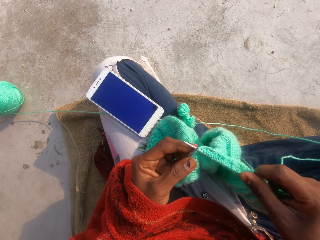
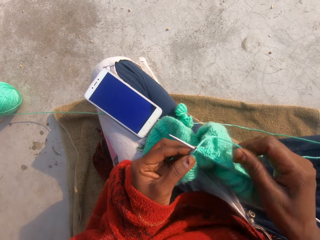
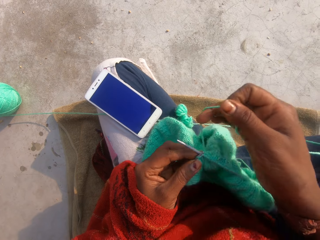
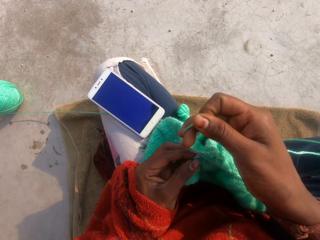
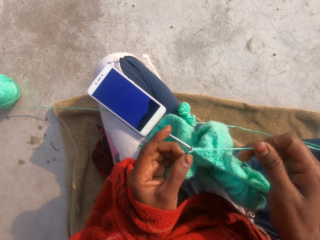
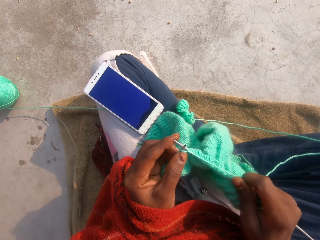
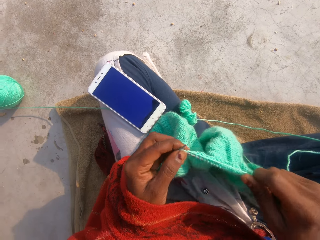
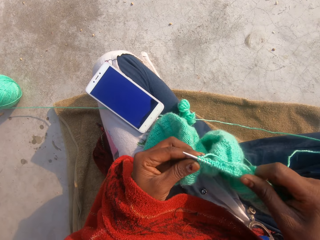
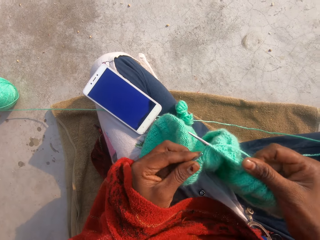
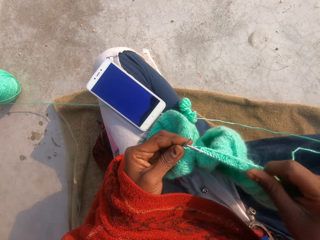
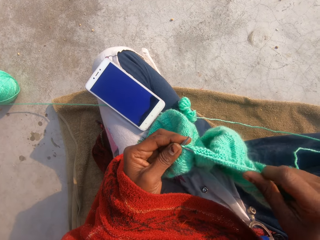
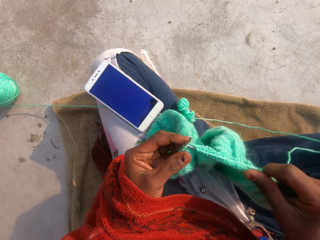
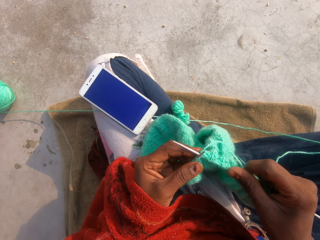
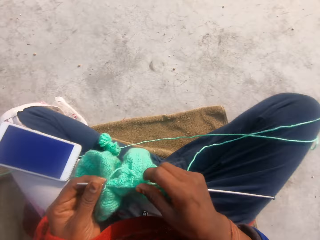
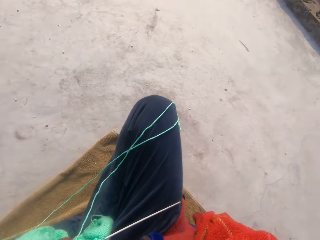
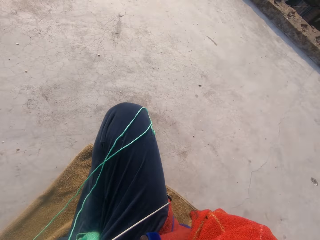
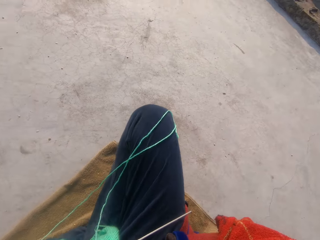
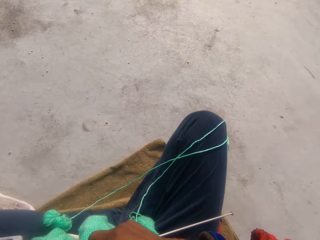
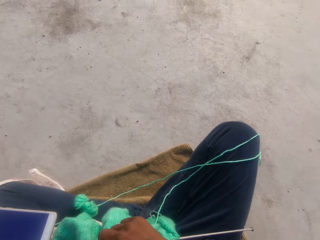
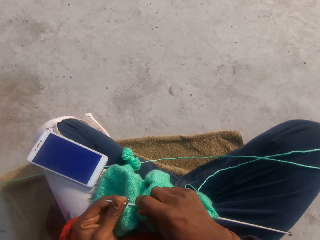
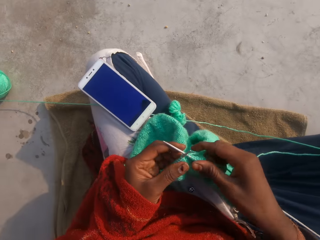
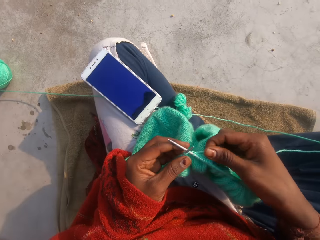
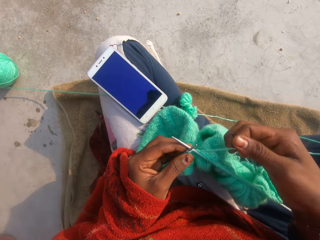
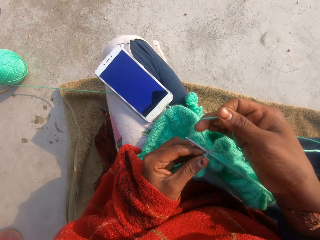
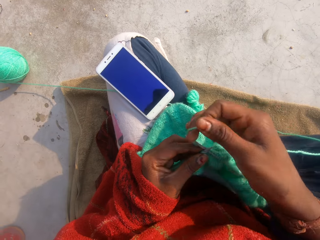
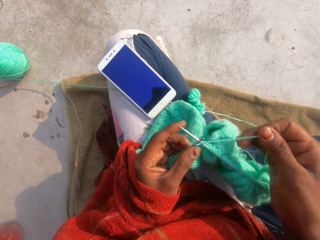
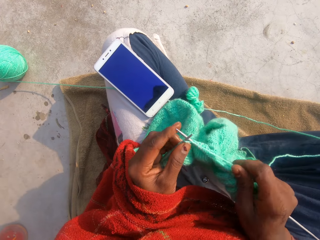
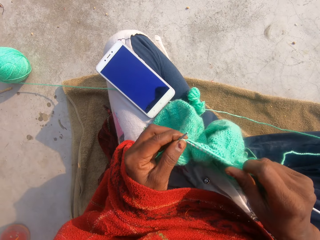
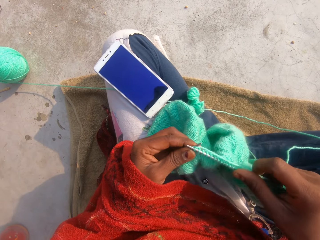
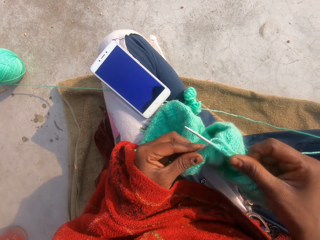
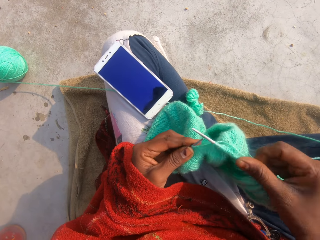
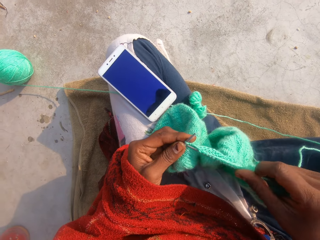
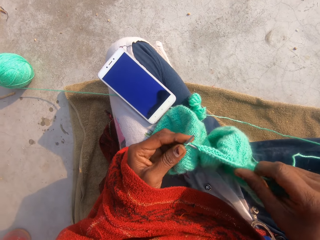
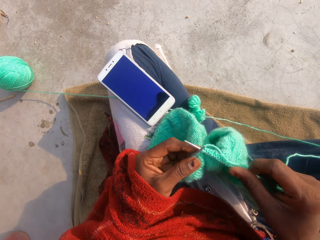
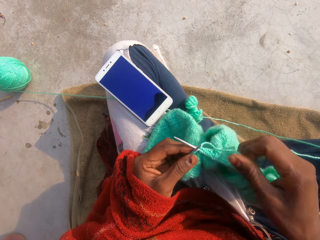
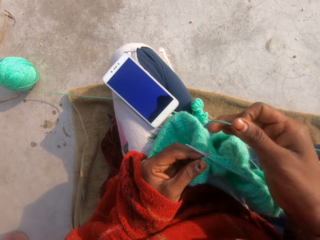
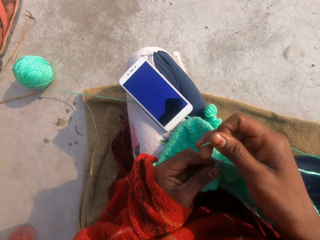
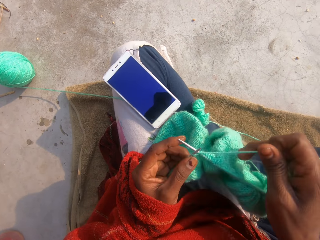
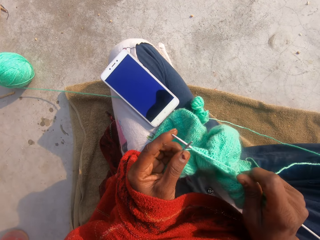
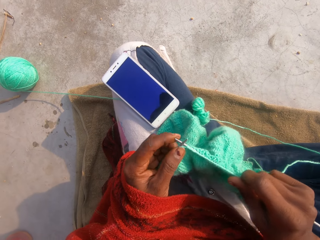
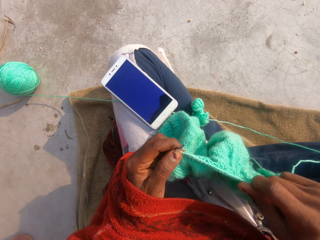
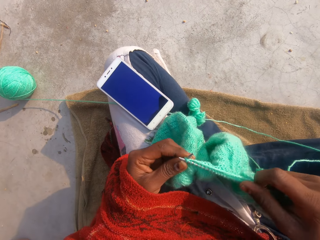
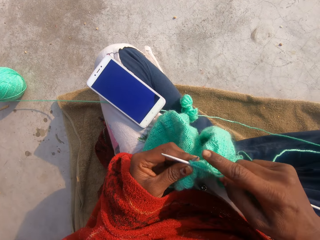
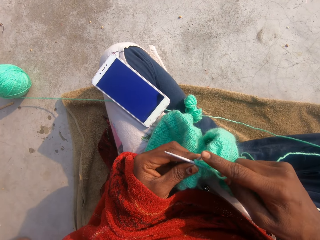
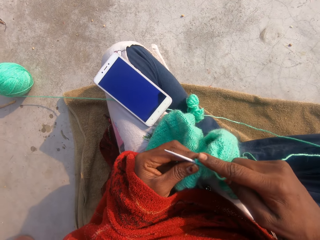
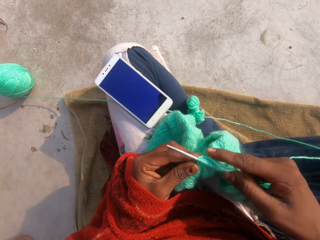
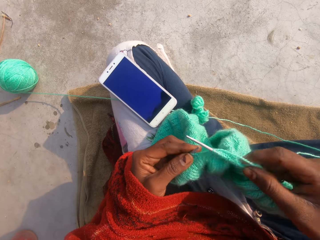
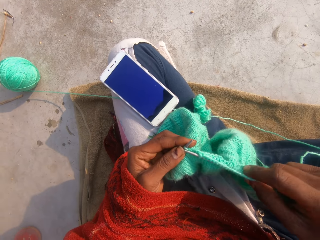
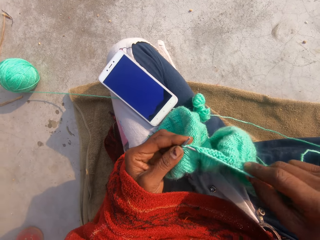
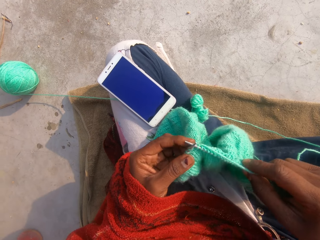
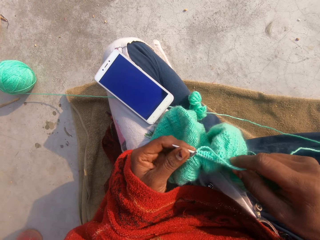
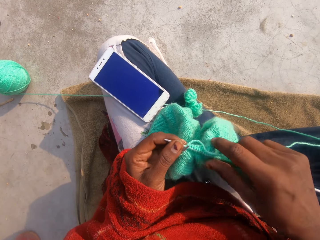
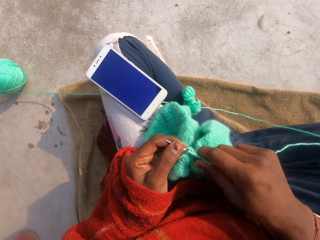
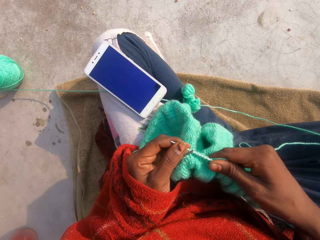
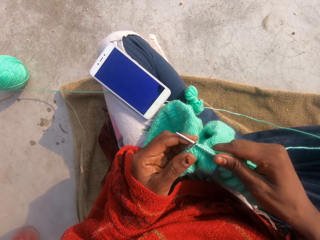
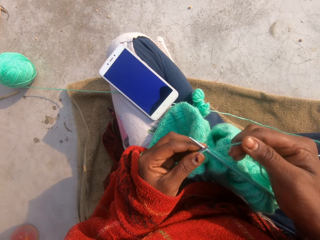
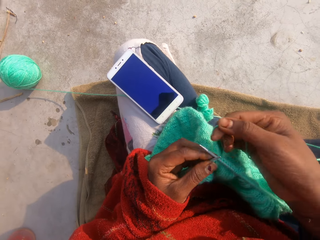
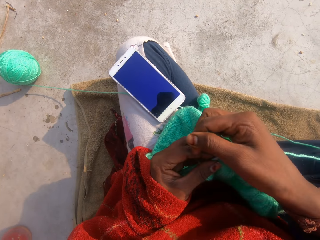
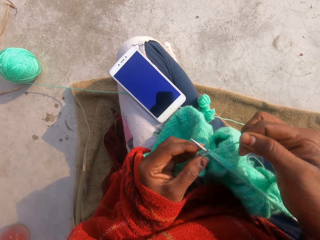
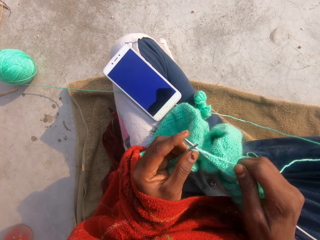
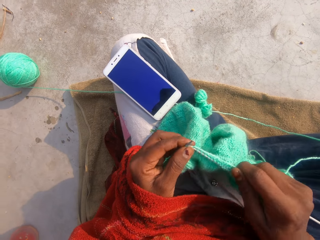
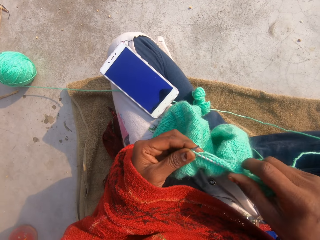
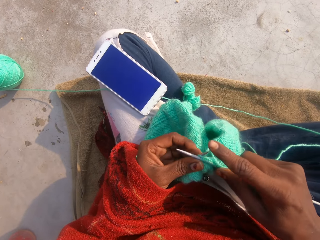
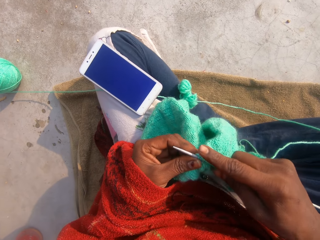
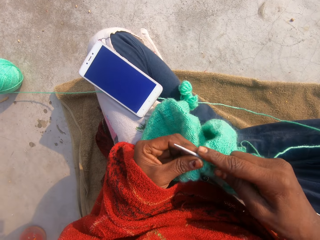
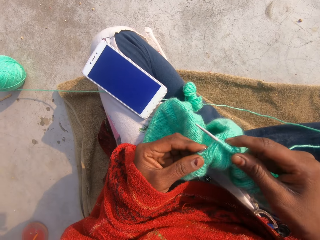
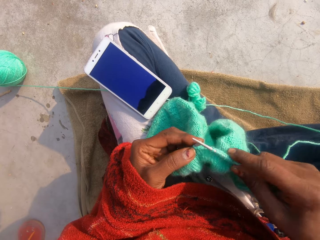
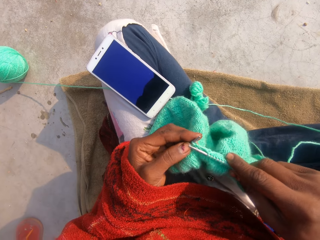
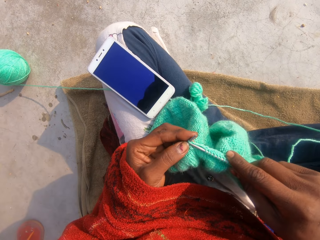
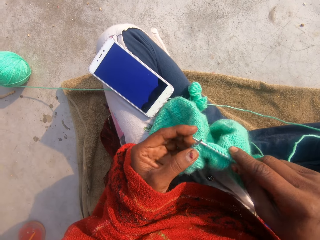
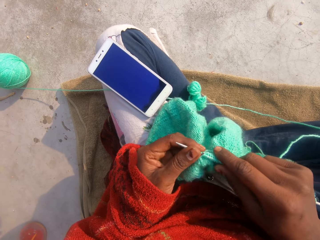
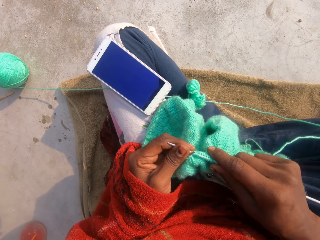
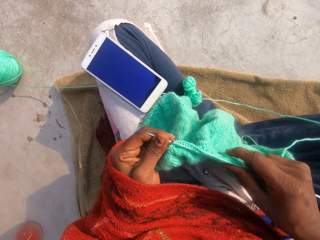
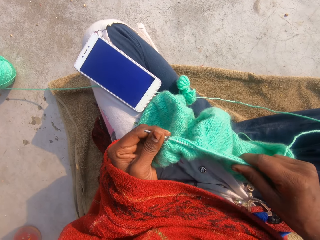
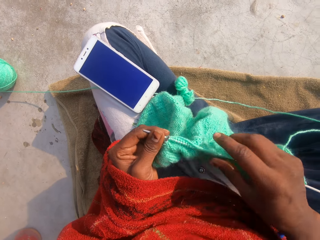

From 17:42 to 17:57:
The camera wearer adjusts the thread. They speak with a friend on a phone call. They knit the garment. They look around the compound. They adjust the thread. They knit the garment. They adjust the thread. They knit the garment. They adjust the thread. They knit the garment.

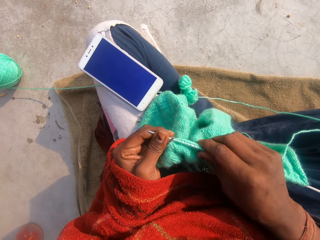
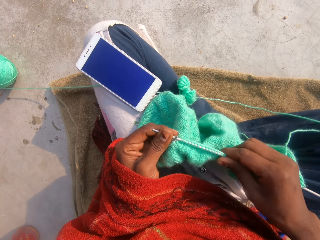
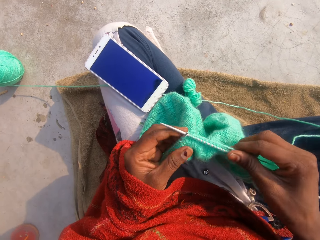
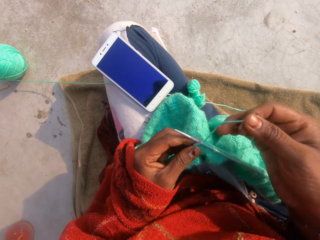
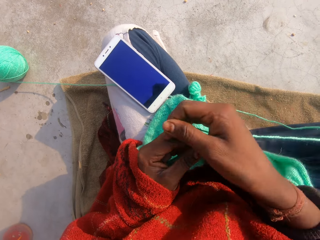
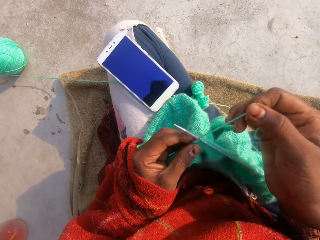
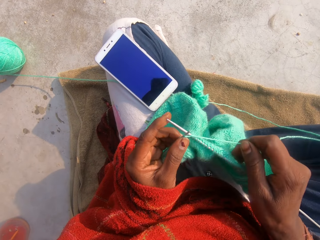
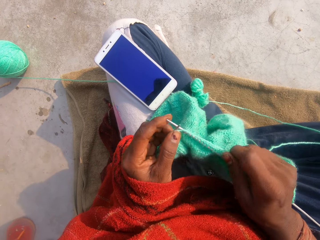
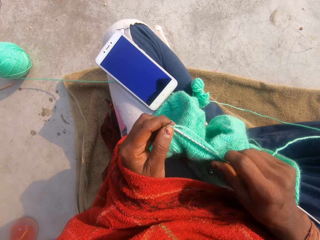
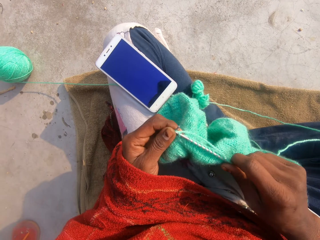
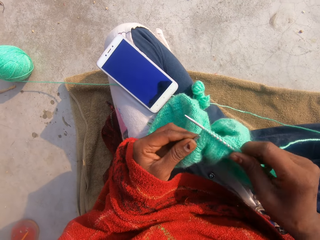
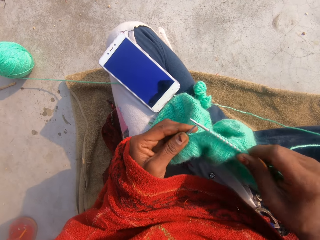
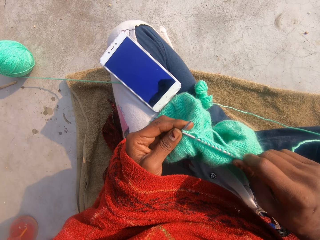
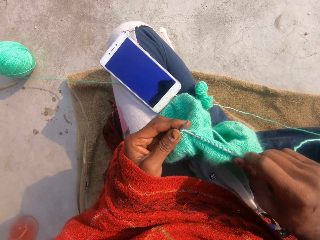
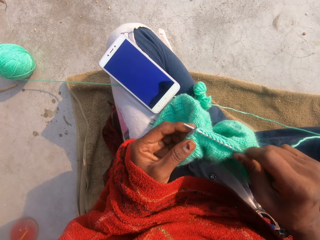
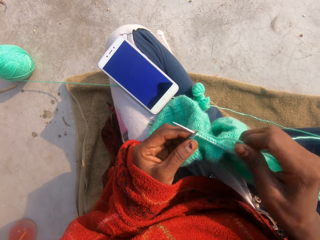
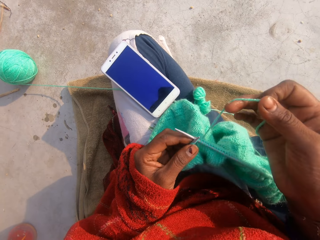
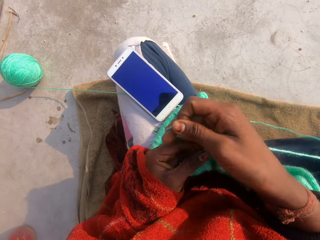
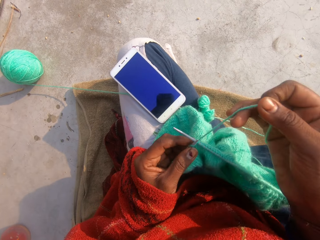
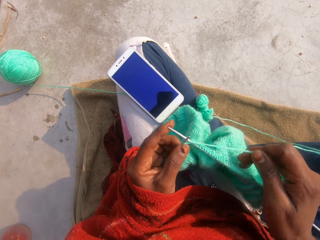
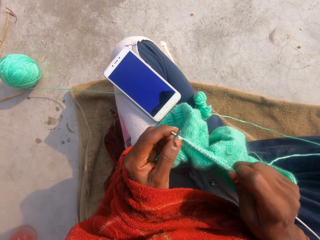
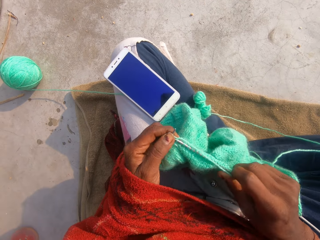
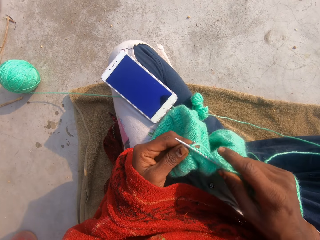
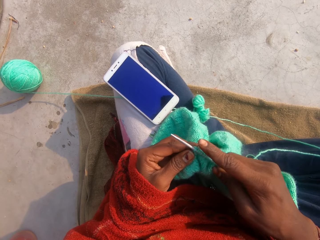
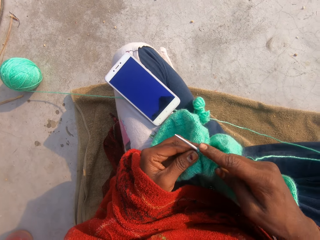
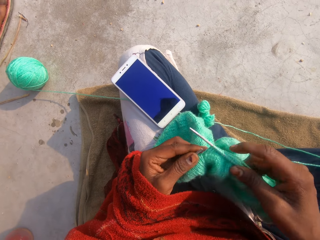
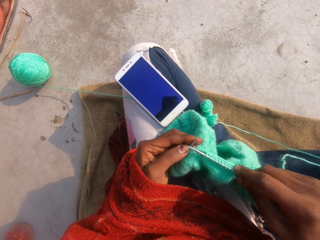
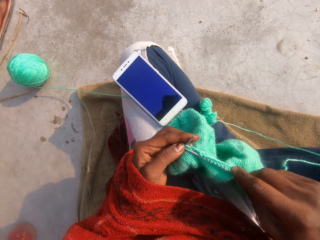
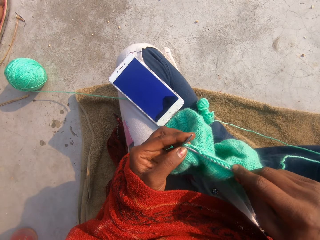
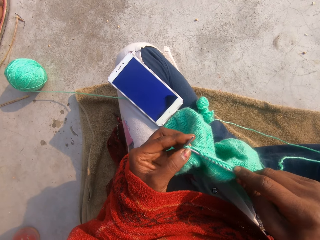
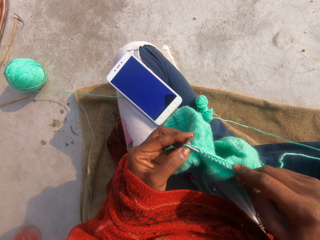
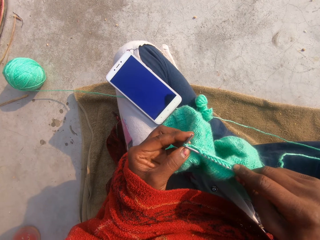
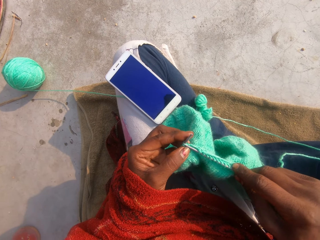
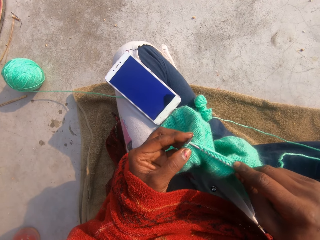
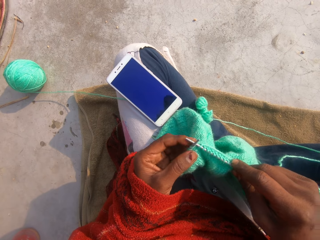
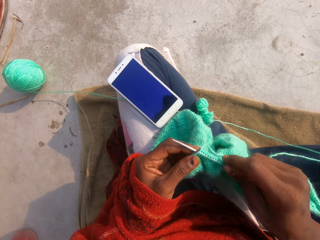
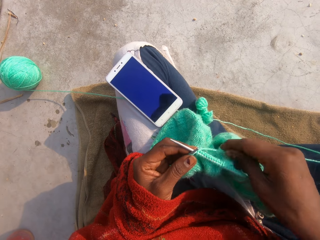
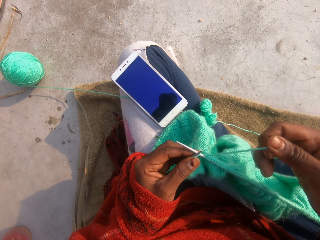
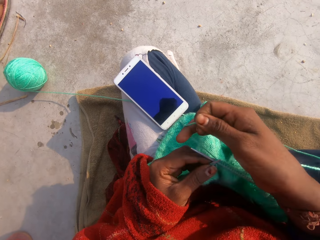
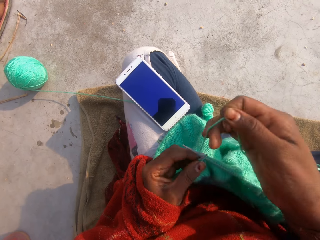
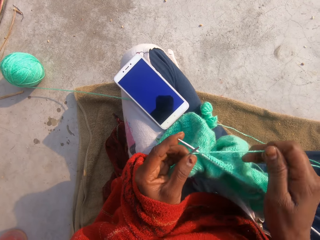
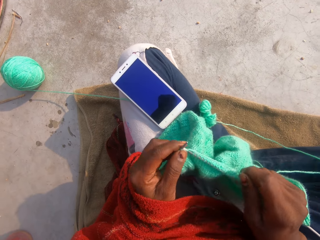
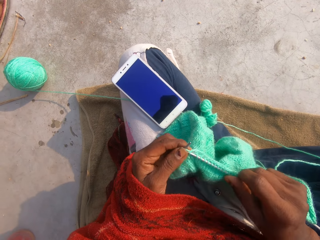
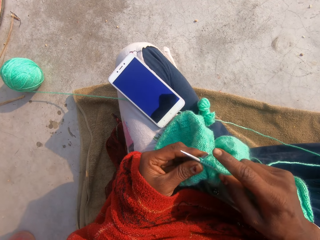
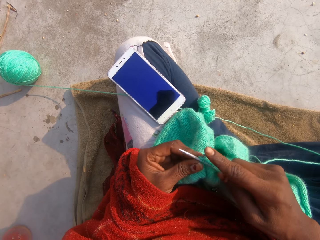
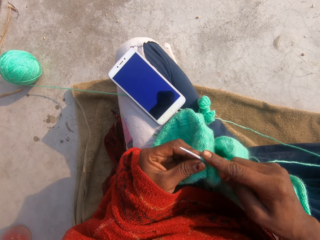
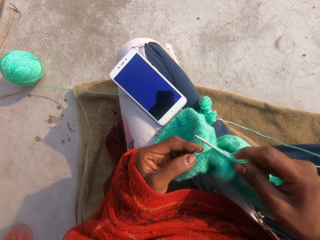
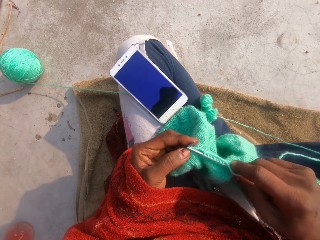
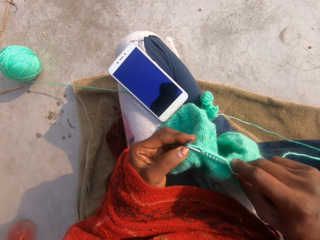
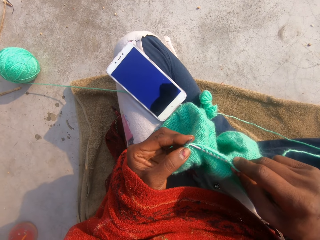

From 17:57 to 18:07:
The camera wearer adjusts the thread. They knit the garment. They adjust the thread. They knit the garment. They adjust the thread. They knit the garment.
